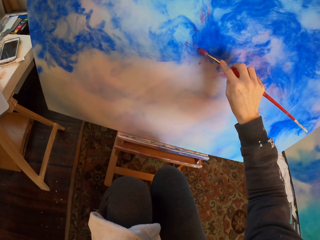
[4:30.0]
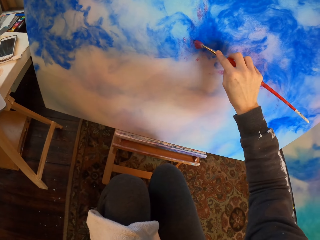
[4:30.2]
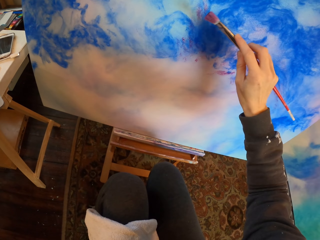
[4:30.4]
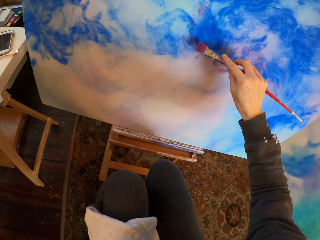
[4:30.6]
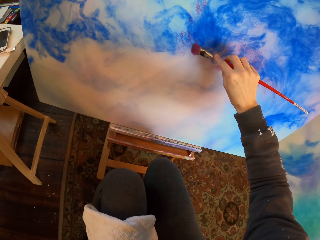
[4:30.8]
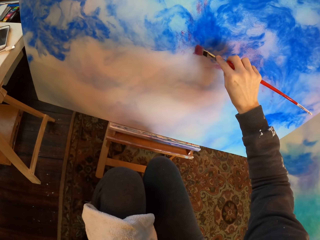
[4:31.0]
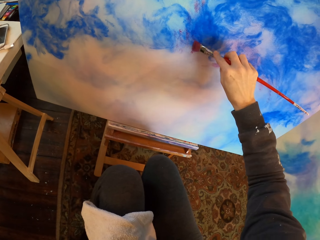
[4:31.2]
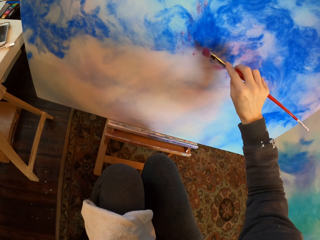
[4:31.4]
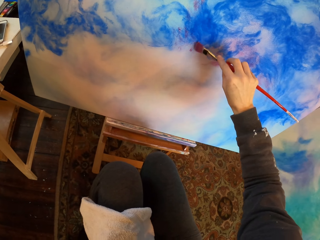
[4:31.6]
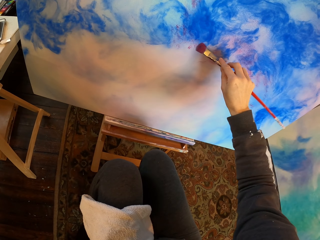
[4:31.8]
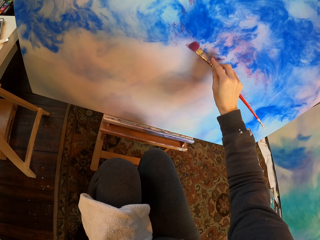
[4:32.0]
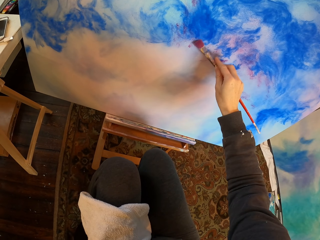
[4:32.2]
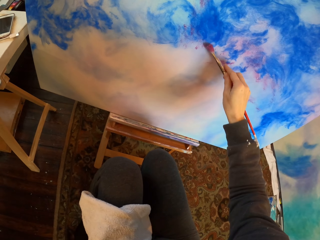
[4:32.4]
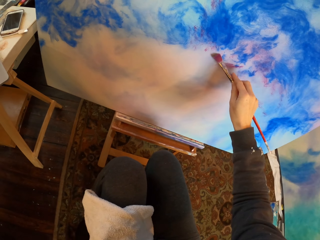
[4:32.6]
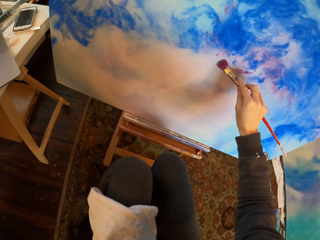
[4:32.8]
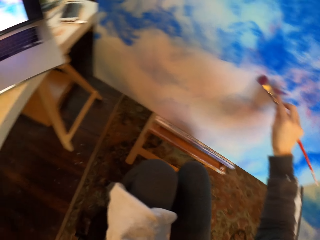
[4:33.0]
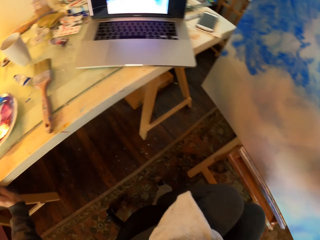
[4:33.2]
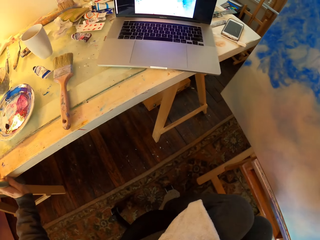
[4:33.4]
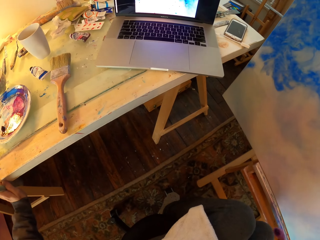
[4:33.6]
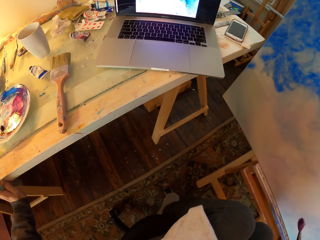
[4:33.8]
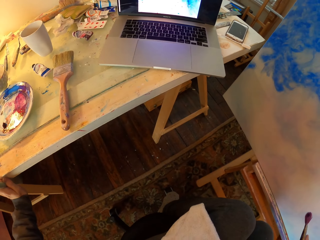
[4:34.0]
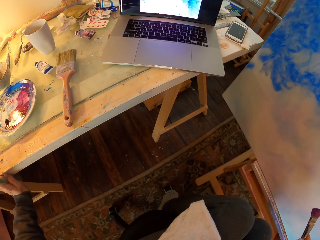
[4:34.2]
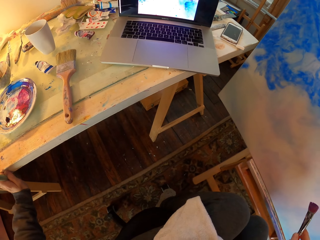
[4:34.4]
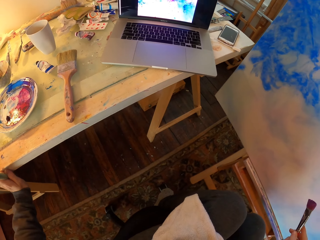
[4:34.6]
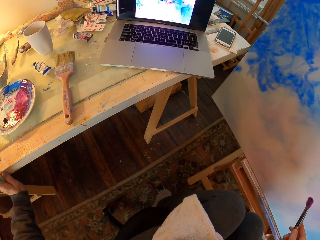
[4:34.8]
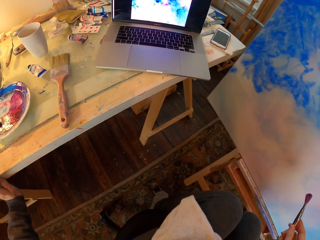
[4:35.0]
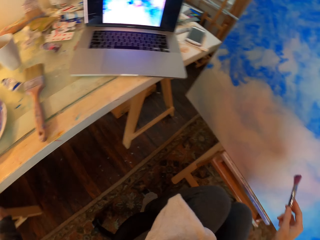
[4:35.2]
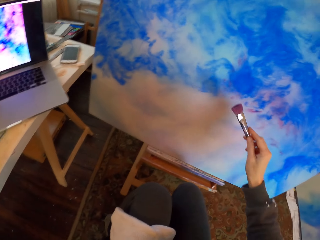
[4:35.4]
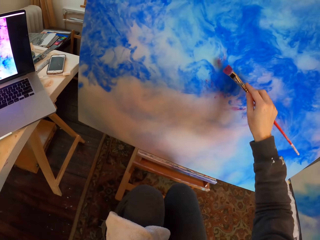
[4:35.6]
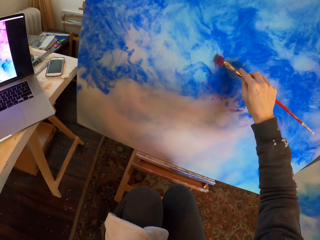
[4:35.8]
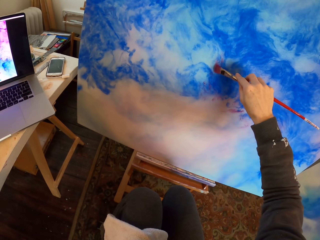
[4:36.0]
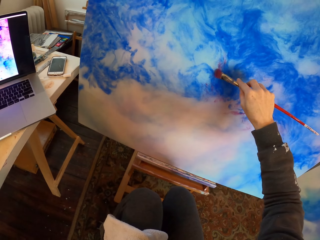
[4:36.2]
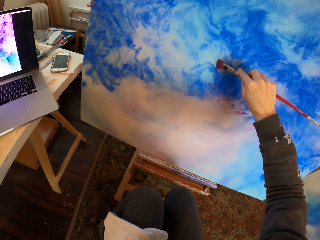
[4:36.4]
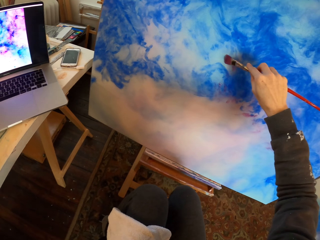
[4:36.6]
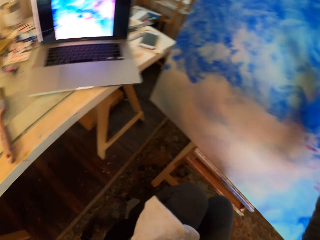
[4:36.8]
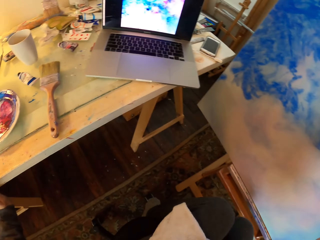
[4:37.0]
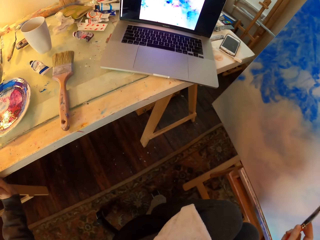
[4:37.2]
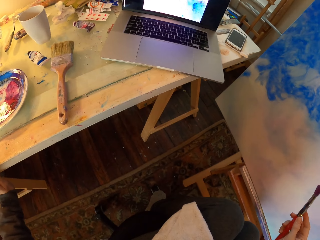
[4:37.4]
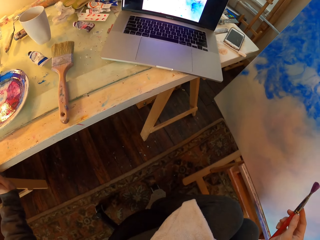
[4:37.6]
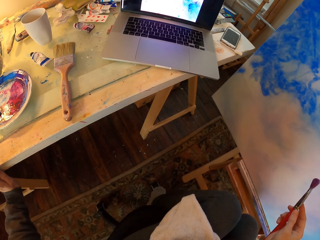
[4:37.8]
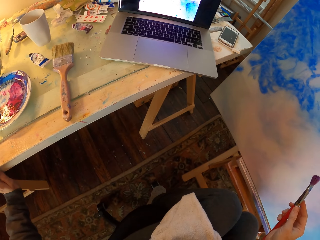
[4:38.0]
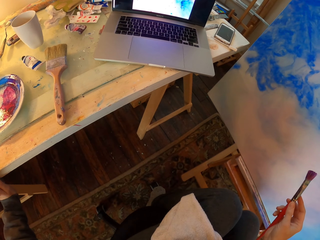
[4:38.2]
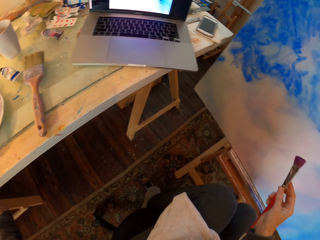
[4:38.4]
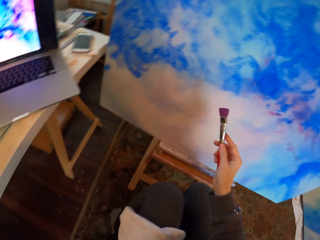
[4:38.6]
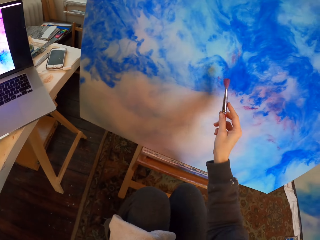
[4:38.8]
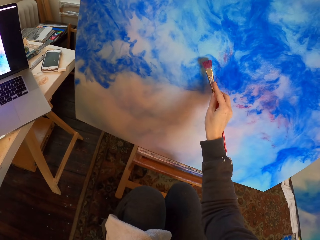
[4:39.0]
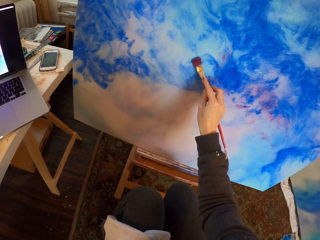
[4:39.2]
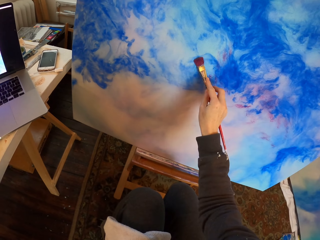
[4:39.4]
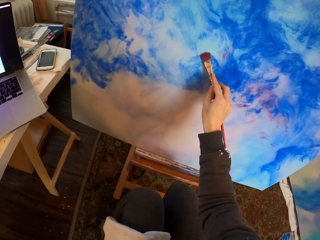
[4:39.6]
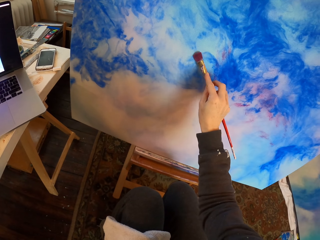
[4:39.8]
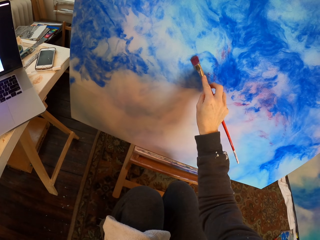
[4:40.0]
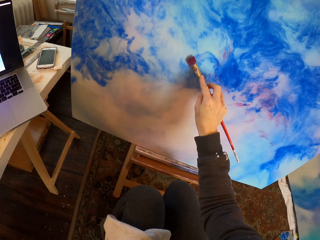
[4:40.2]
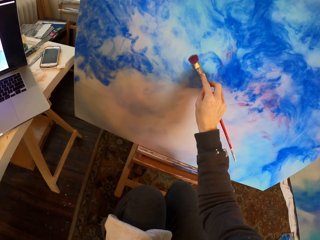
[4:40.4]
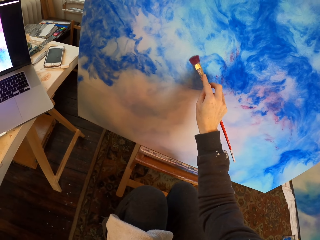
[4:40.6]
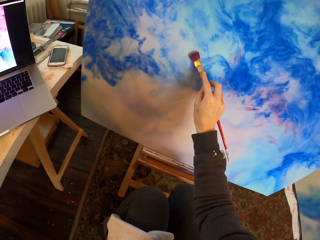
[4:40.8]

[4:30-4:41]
The camera wearer draws on the board. They look at the painting in the laptop. They draw on the board. They look at the painting in the laptop. They draw on the board.

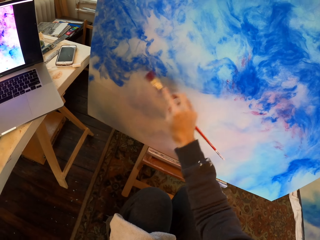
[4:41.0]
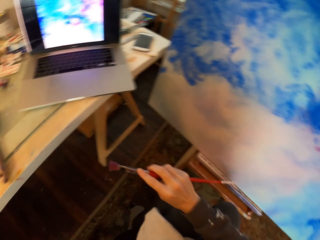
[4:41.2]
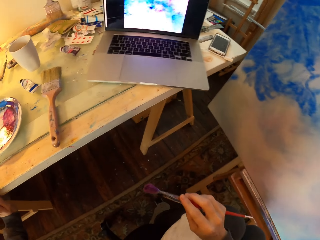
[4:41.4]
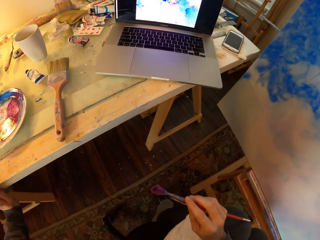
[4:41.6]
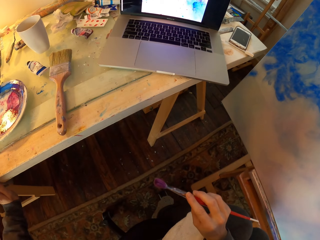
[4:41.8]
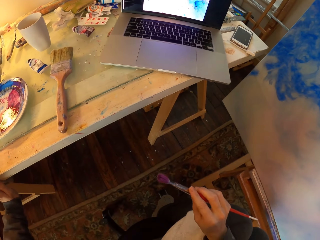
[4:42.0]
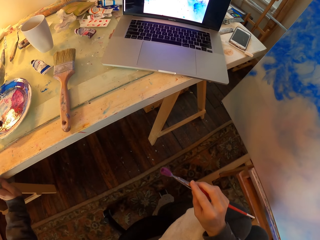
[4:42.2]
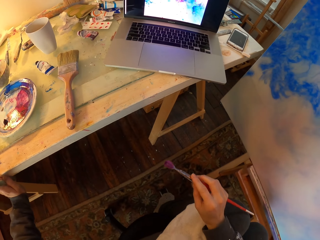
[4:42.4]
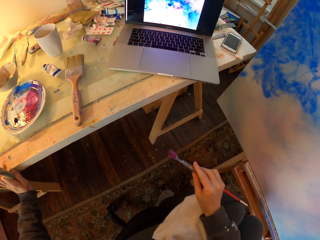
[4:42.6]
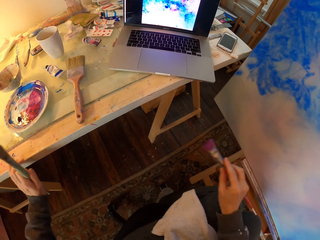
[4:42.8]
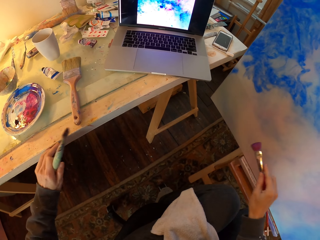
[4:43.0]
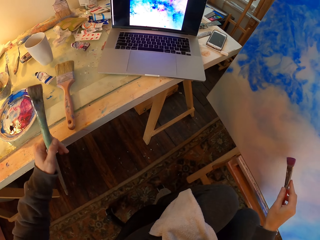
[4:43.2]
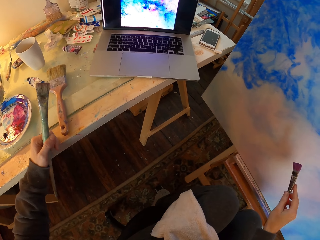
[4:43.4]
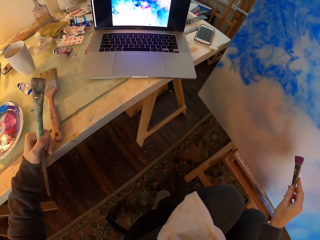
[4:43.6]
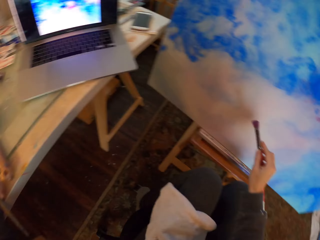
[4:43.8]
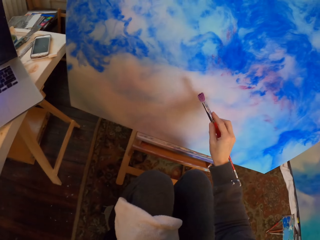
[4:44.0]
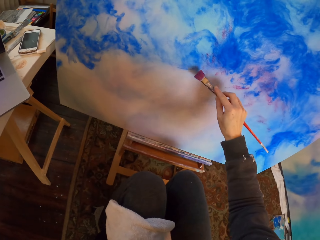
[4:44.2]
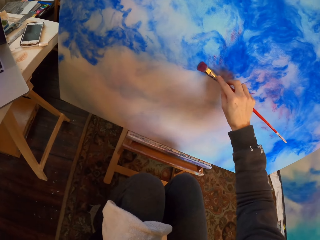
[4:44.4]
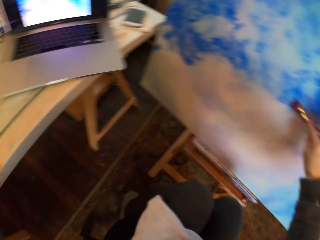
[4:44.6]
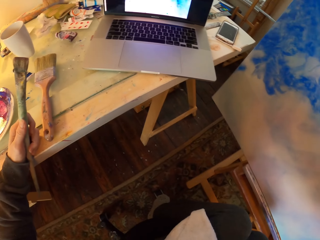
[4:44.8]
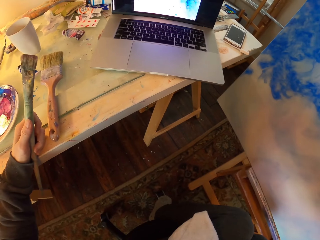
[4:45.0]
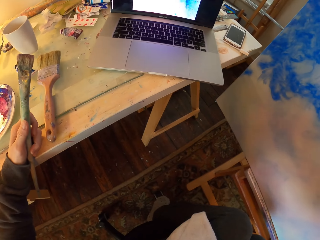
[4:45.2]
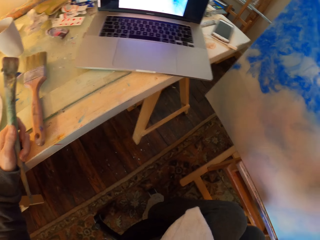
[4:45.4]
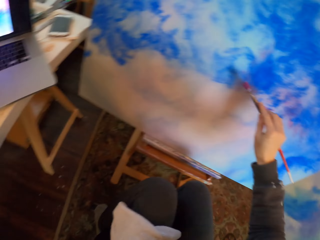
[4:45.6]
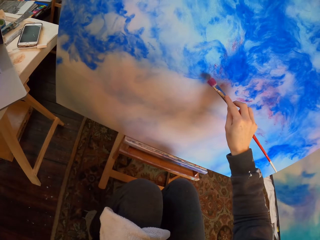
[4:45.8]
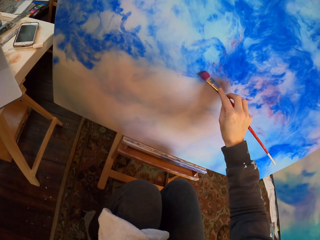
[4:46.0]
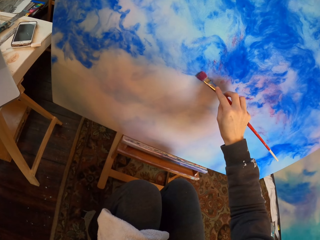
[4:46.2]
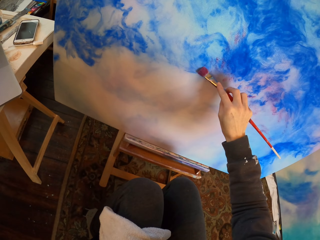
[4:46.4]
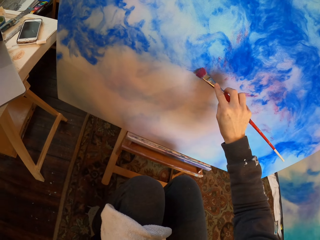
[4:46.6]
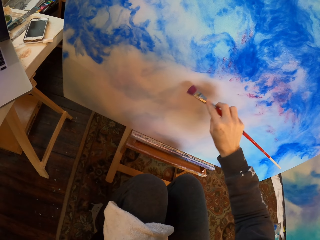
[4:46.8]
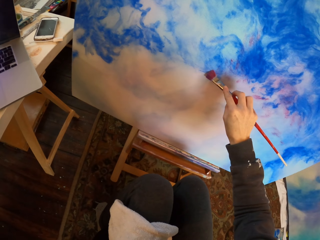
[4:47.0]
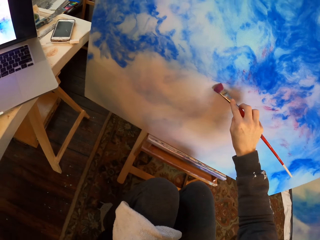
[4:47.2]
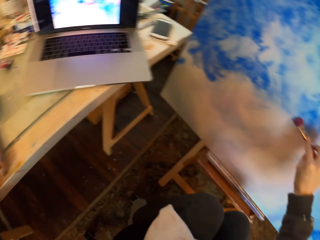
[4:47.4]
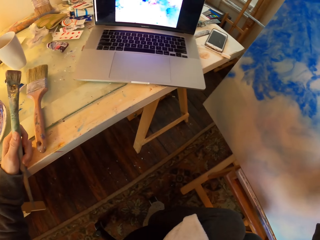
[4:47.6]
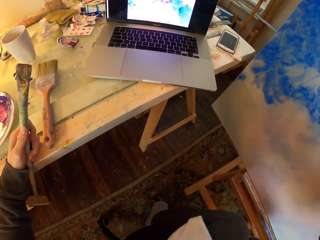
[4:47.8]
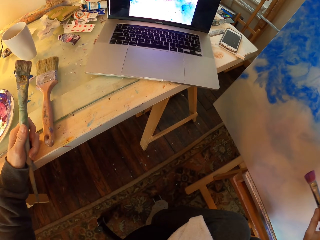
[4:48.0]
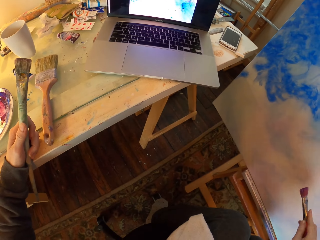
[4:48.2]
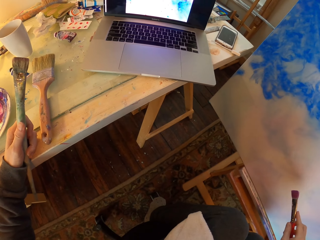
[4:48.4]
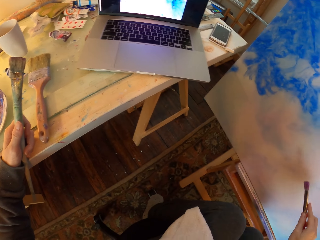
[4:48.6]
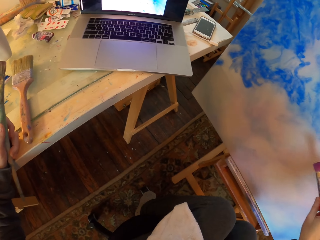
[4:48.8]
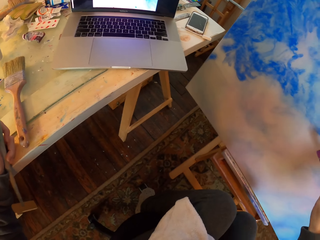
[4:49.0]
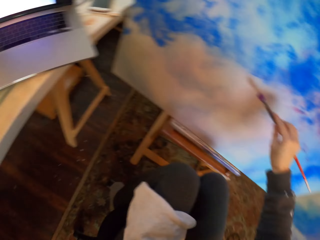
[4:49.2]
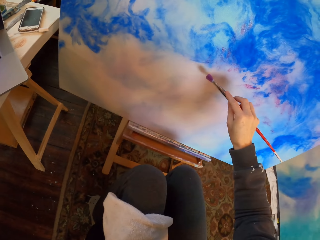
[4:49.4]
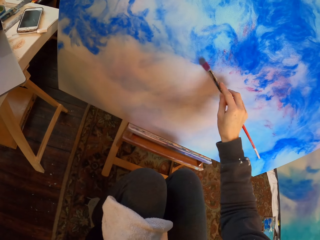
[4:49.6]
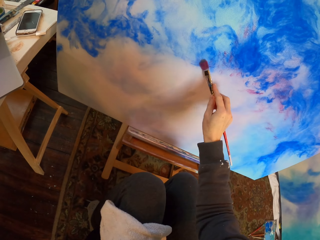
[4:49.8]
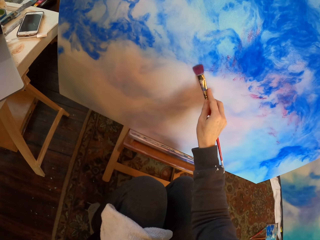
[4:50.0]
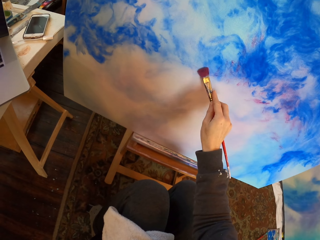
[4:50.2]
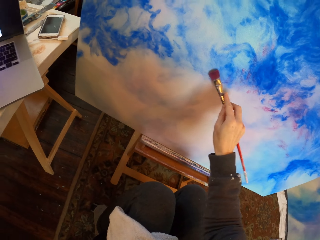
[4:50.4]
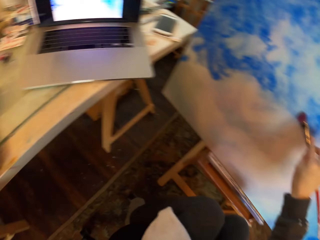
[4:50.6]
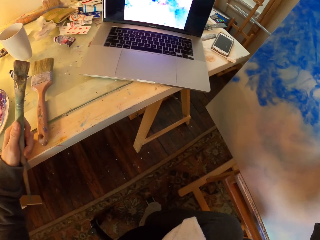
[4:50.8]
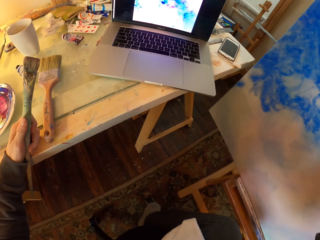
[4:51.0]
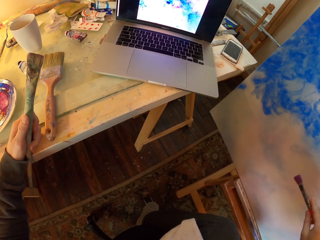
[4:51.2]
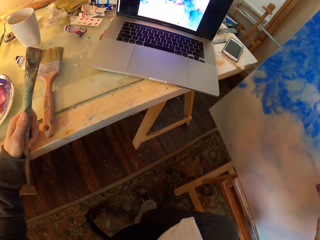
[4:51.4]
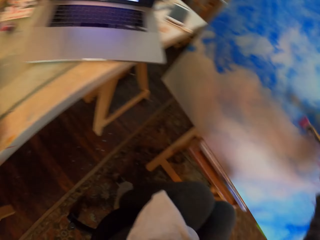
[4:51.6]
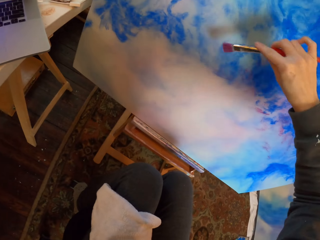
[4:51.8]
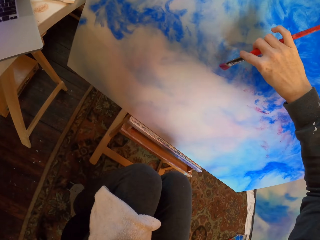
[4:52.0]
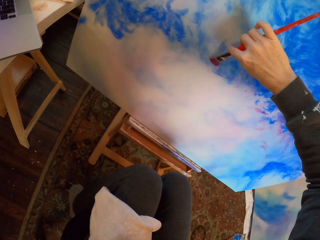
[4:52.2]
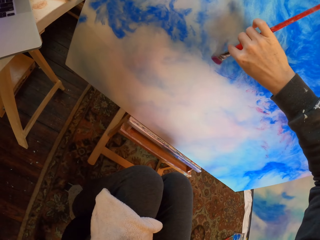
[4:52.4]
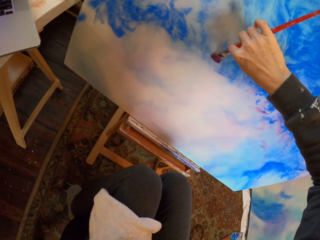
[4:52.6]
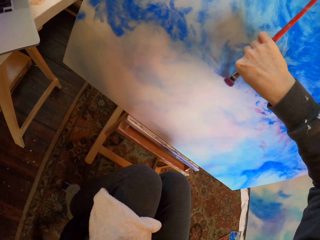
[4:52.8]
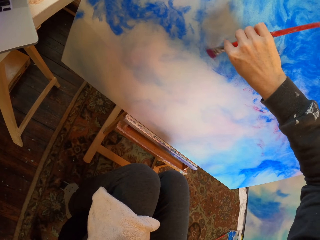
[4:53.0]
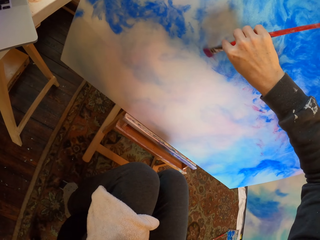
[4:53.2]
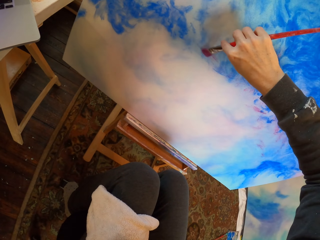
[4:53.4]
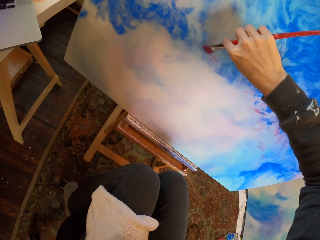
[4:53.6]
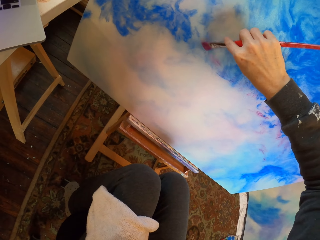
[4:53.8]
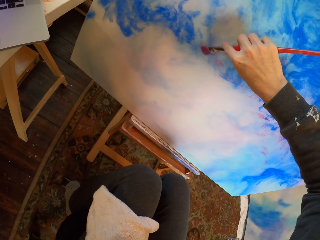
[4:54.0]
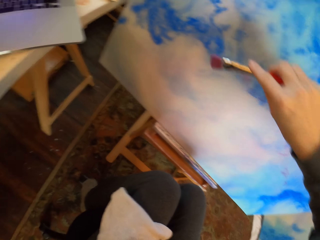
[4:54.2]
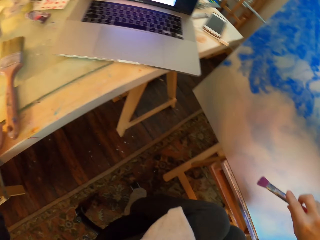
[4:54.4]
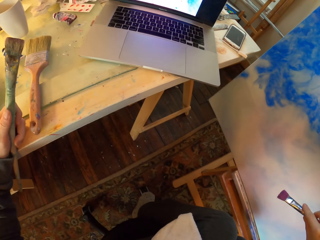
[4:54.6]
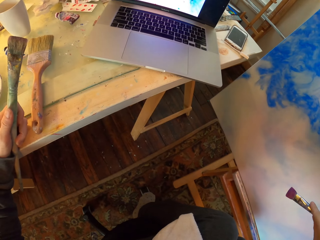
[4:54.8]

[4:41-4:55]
The camera wearer looks on the table. They look at the painting in the laptop. They draw on the board. They look at the laptop. They look around. They paint on the paint board. They stare at the laptop. They paint on the paint board. They stare at the laptop. They paint on the paint board.
